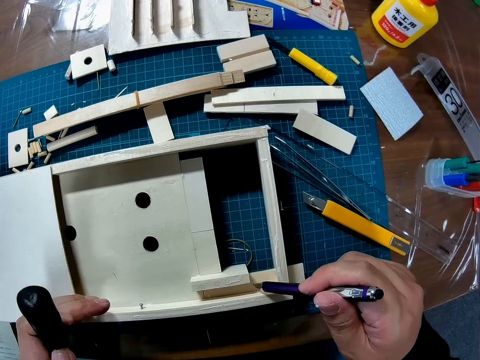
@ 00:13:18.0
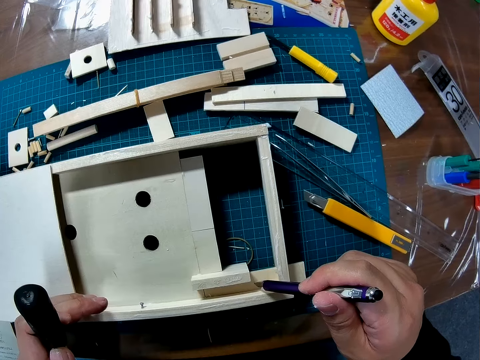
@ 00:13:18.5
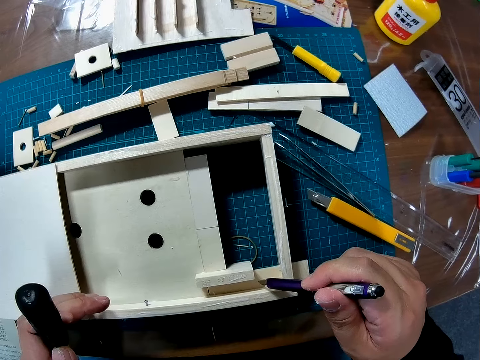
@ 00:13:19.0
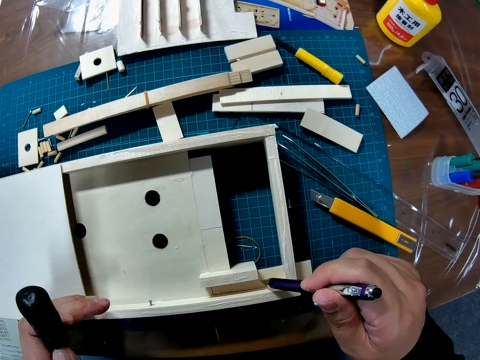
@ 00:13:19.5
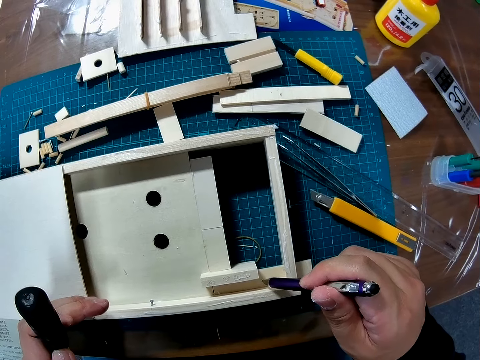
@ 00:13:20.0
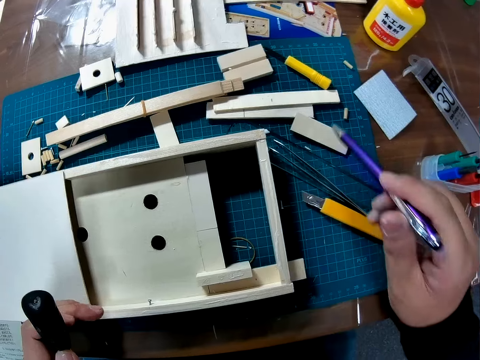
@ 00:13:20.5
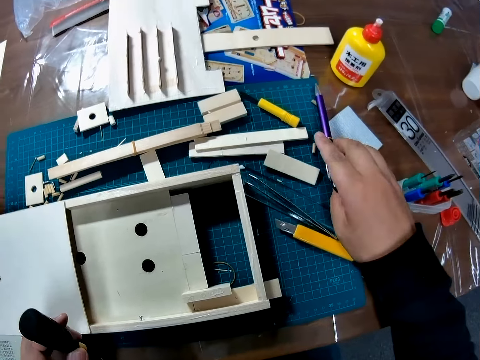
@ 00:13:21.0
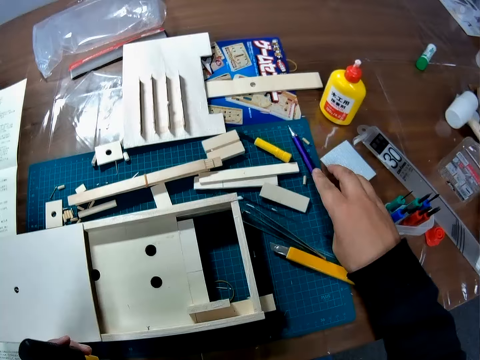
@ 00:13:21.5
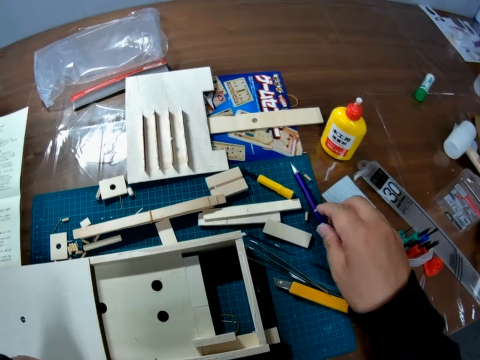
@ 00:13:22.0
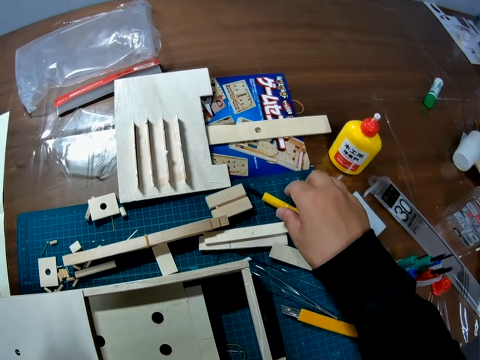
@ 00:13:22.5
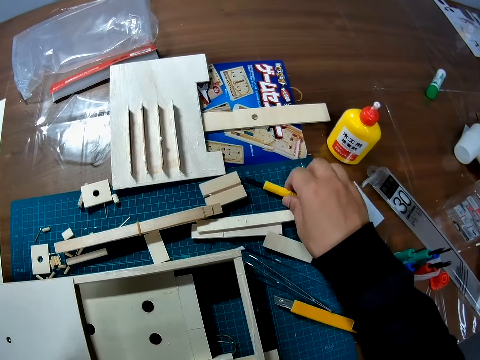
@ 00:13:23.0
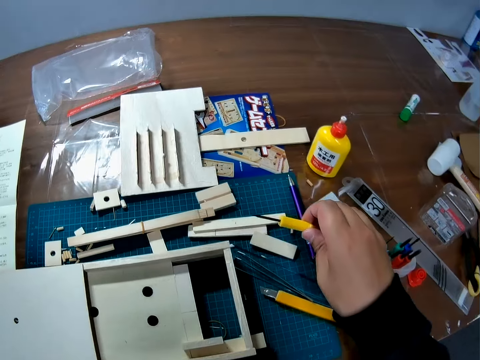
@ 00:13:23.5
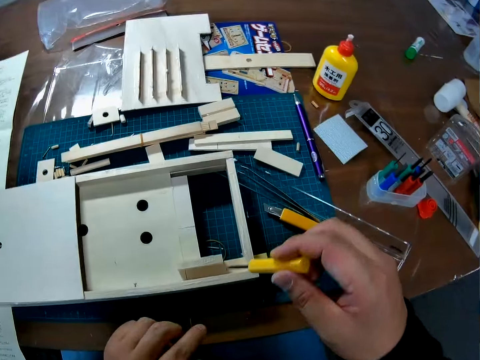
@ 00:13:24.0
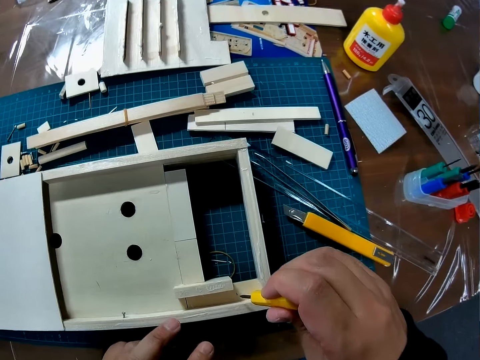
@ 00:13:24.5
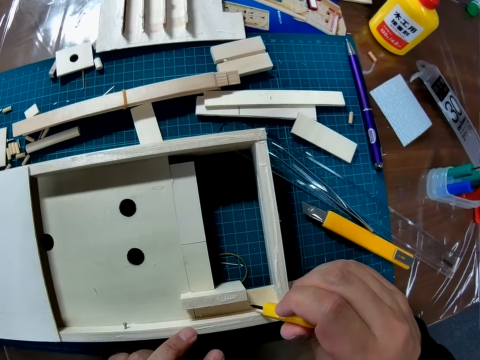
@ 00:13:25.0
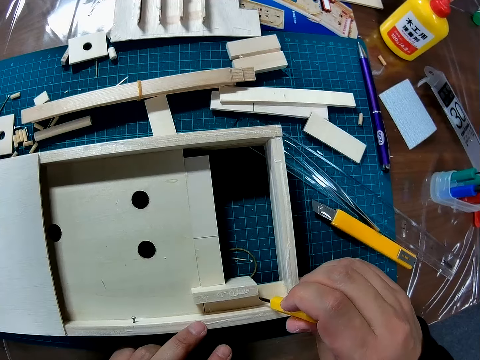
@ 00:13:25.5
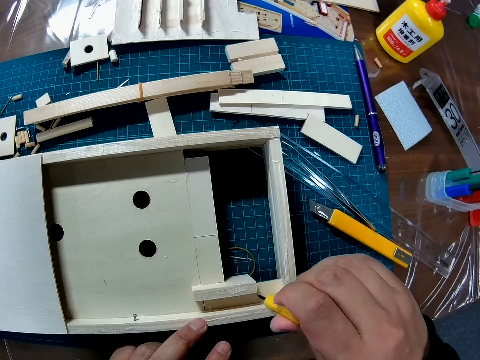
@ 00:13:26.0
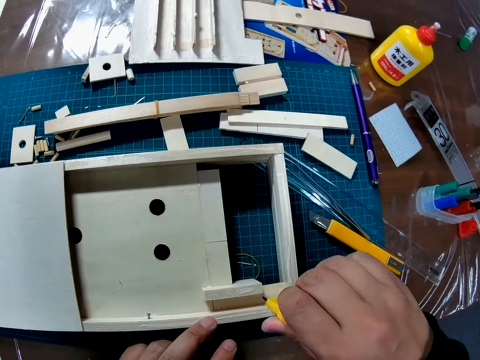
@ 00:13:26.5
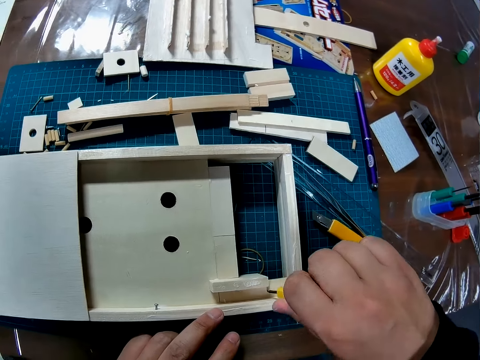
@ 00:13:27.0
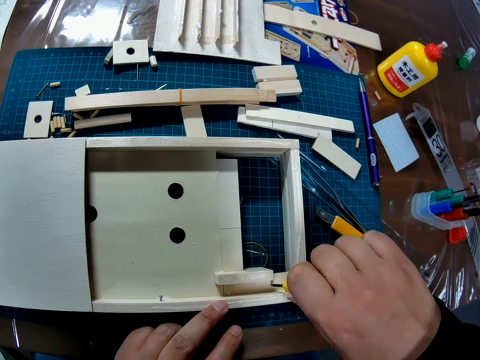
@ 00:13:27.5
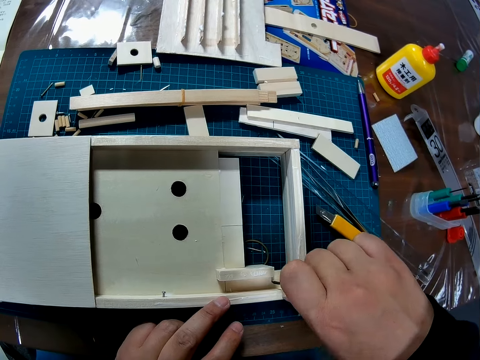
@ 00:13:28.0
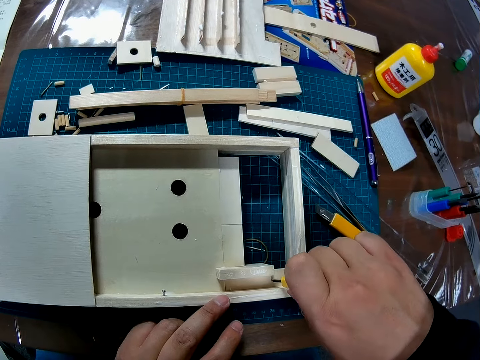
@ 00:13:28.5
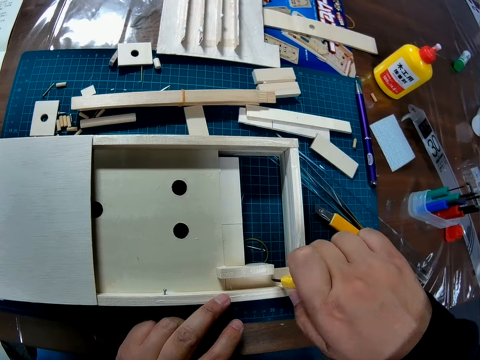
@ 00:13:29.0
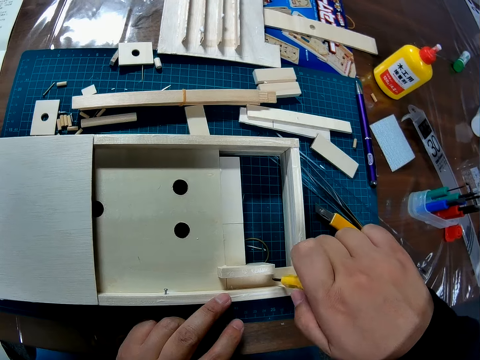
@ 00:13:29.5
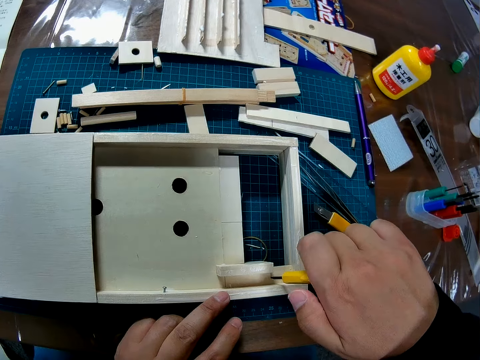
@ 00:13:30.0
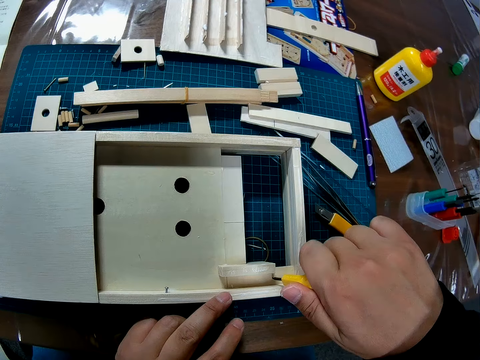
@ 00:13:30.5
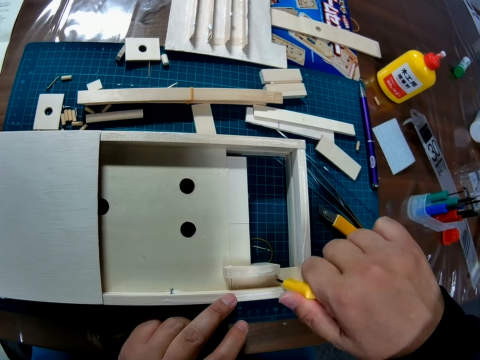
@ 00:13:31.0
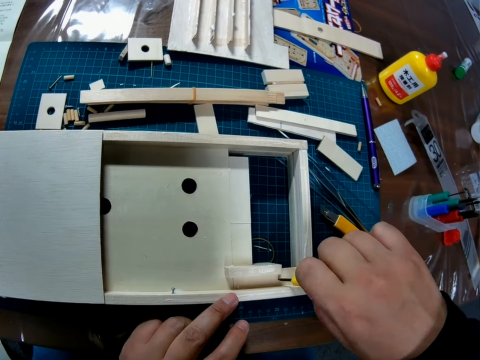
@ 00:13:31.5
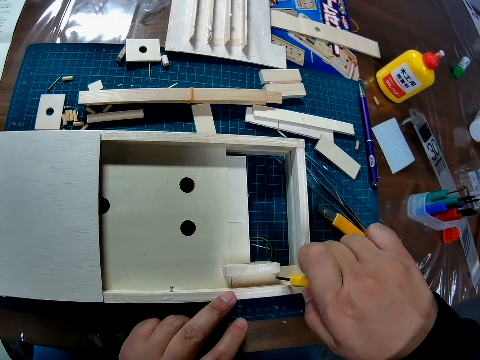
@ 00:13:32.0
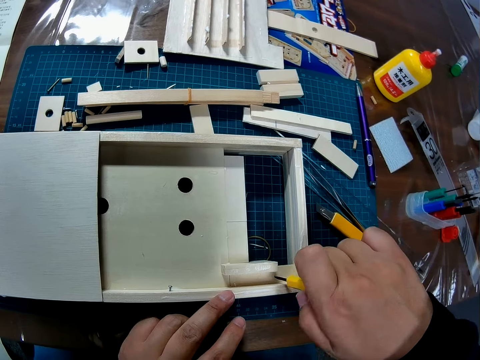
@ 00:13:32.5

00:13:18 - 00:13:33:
The camera wearer marks the wood with the pen. They drop the pen on the table. They pick up a tool from the table. They use the tool to make a hole in the constructed wood and screw the counting board.

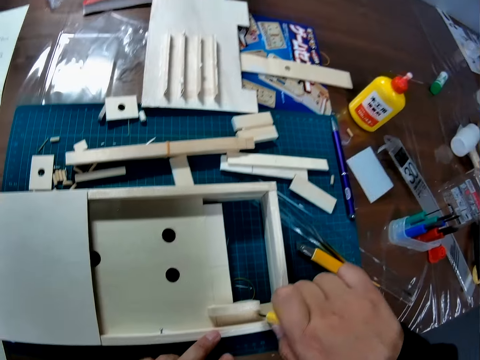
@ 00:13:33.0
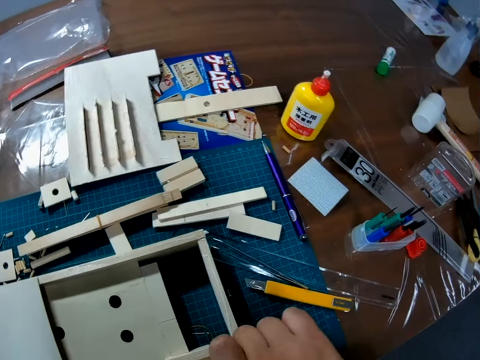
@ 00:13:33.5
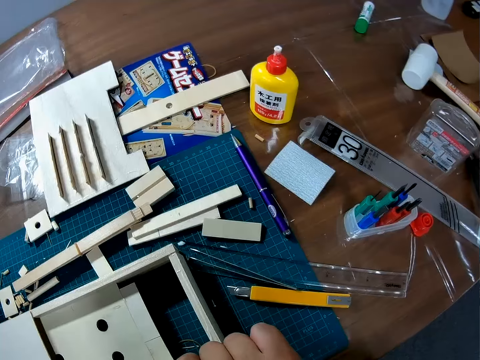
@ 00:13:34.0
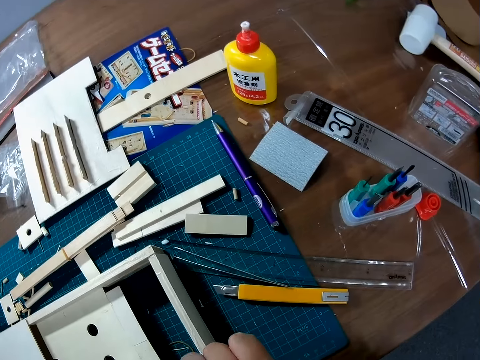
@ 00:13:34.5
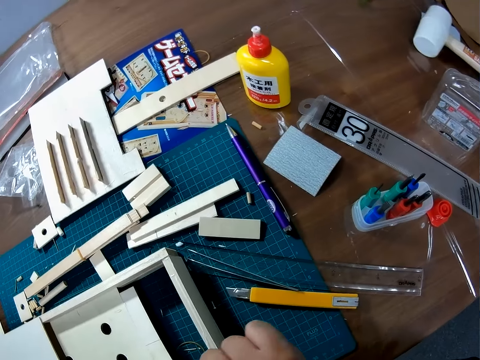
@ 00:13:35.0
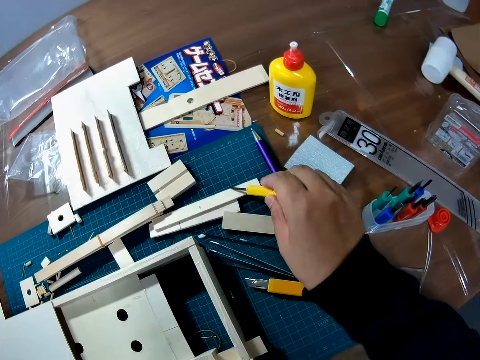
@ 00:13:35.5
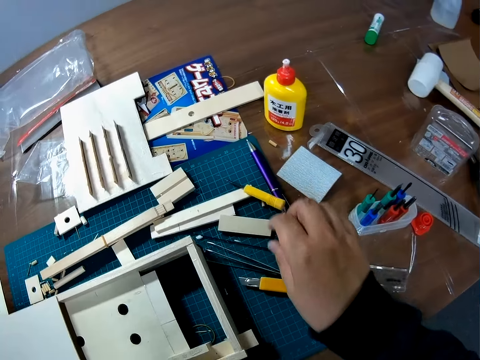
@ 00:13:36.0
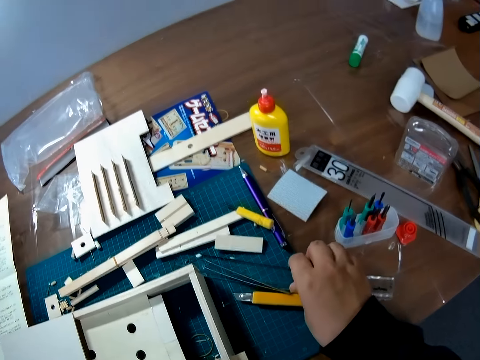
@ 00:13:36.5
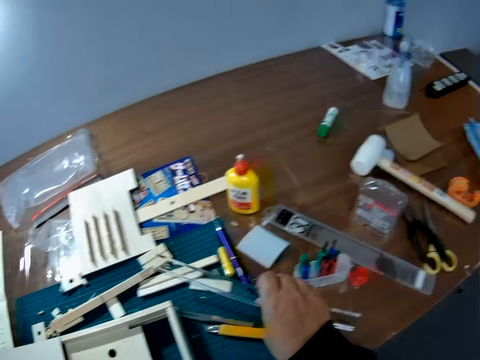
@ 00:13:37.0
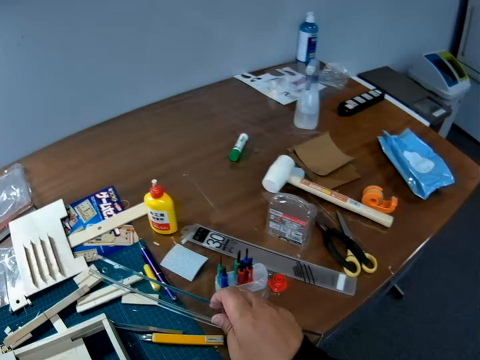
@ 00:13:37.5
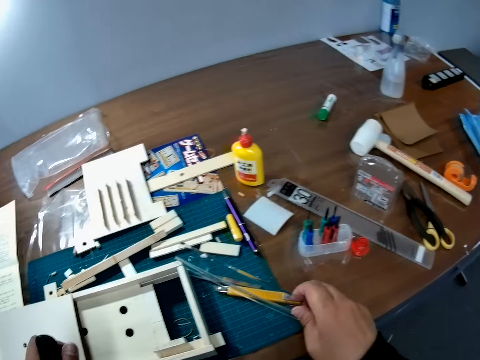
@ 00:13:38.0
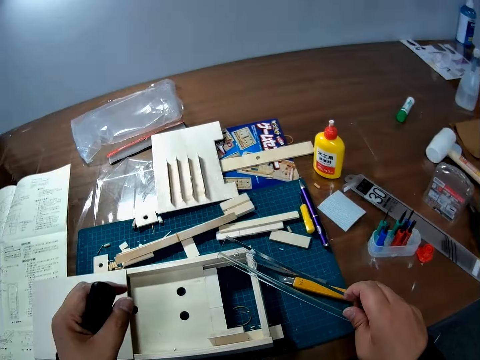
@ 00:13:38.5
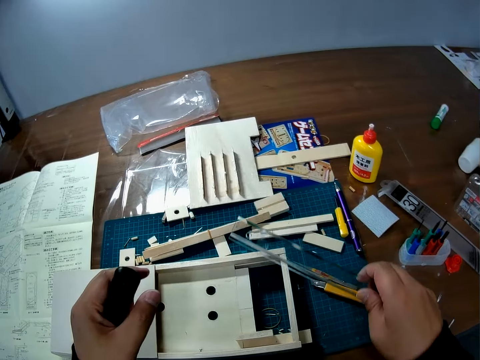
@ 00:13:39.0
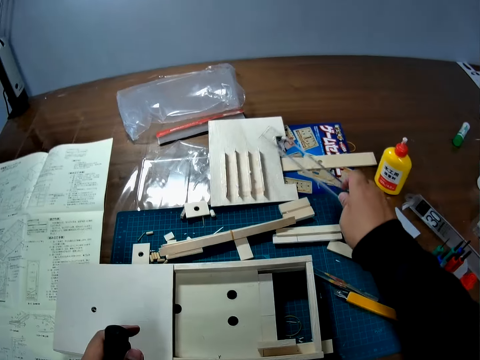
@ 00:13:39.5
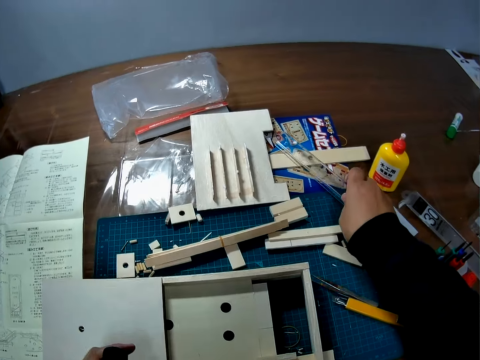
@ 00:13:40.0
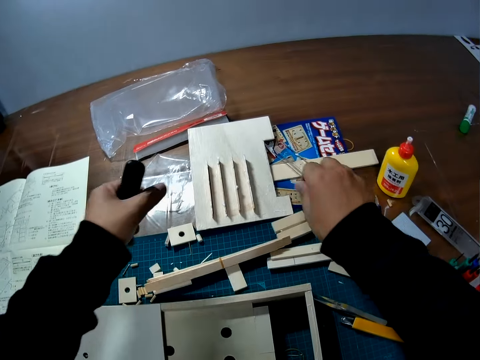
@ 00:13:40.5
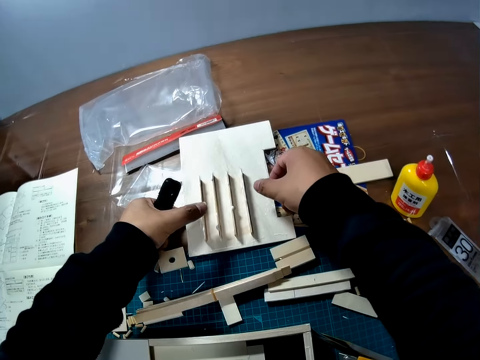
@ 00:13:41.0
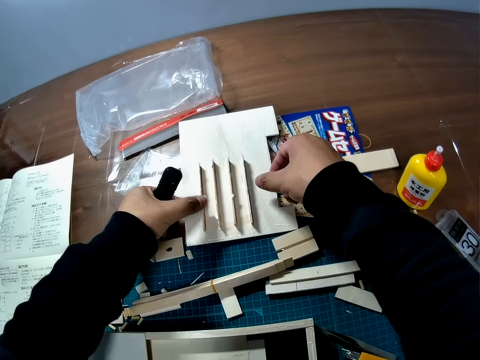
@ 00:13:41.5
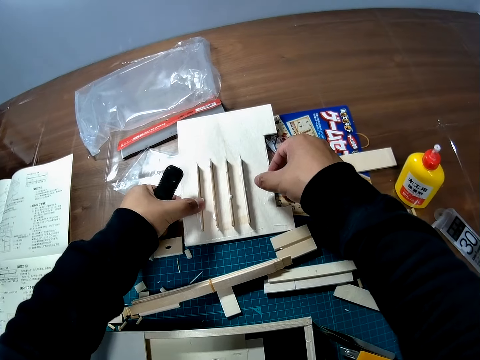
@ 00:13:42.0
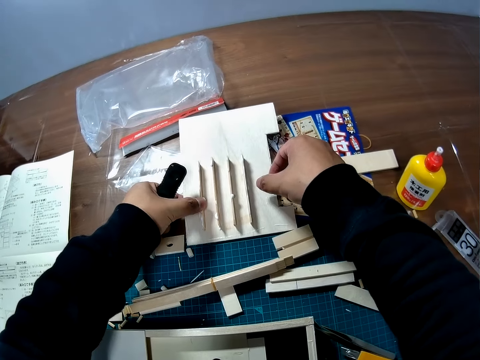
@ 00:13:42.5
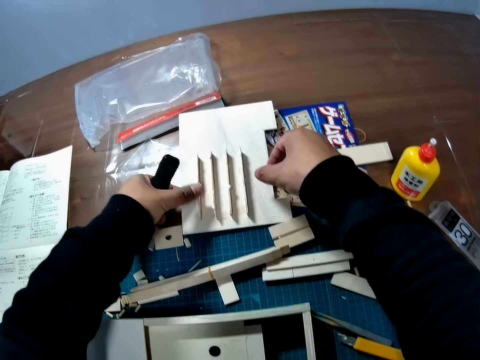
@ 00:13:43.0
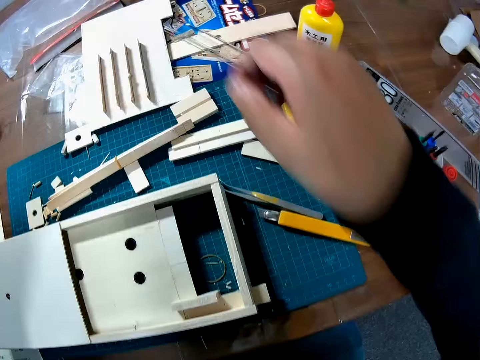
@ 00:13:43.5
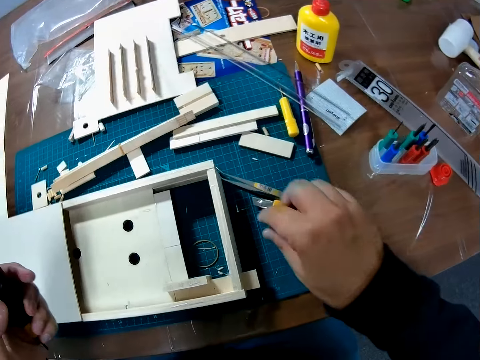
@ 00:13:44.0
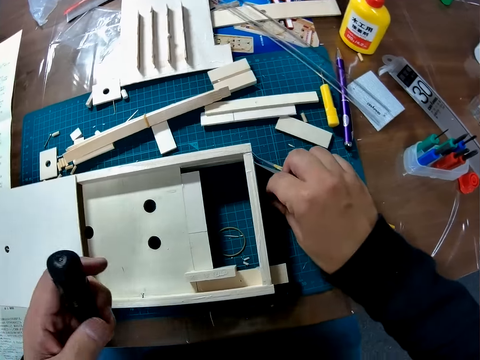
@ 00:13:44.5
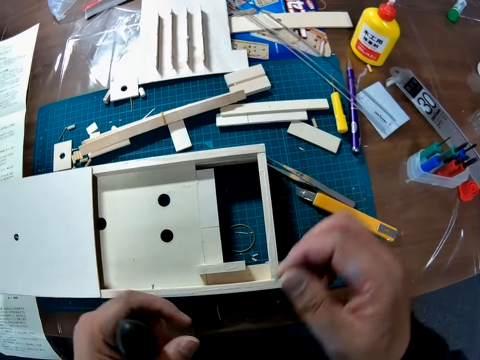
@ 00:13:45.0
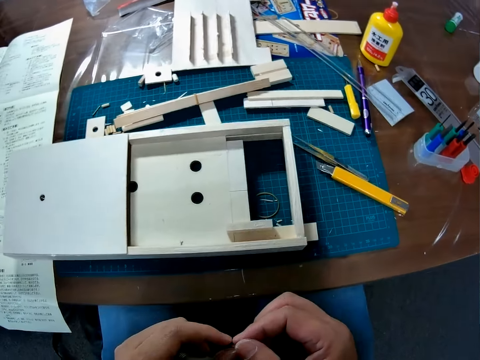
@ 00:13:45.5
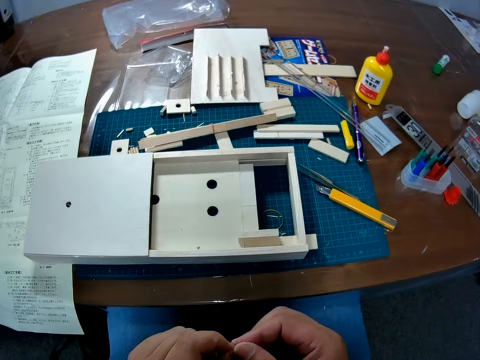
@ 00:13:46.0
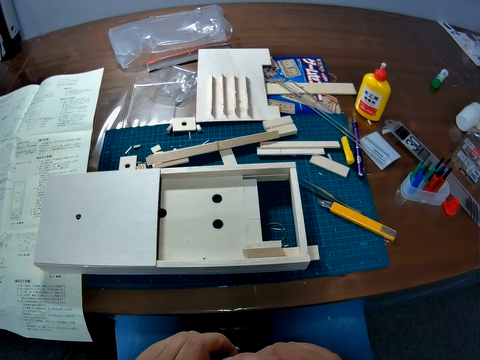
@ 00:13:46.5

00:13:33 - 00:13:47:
The camera wearer drops the tool on the table. They pick up a transparent ruler from the table. They drop the ruler on the table. They pick up the abacus. They touch the part of the constructed wood on the table. They pick up a screw from the table.
